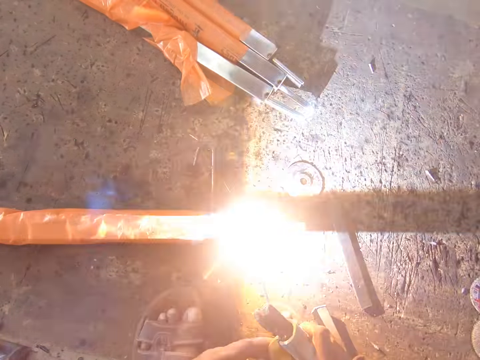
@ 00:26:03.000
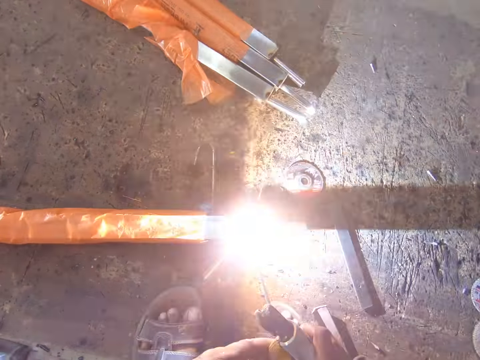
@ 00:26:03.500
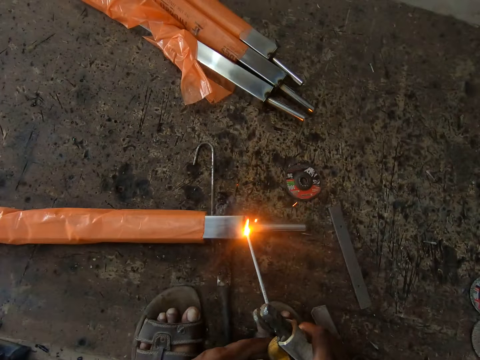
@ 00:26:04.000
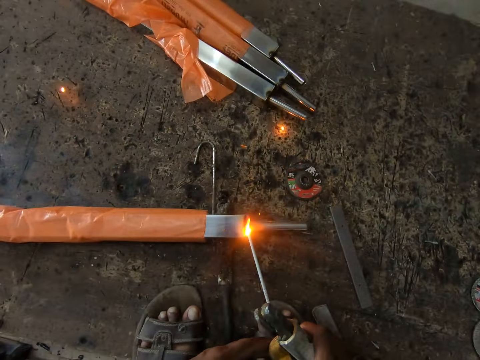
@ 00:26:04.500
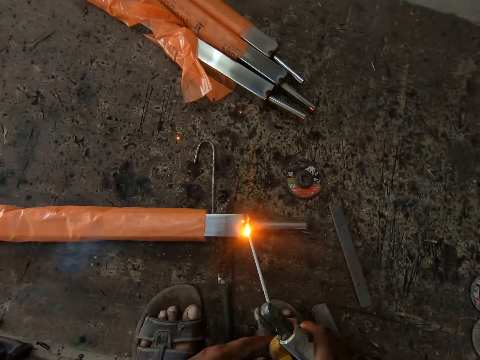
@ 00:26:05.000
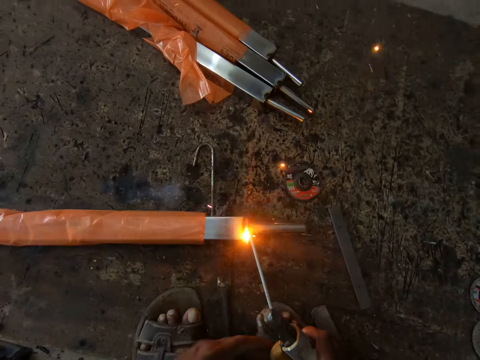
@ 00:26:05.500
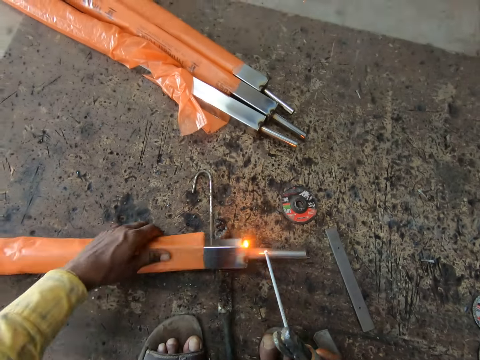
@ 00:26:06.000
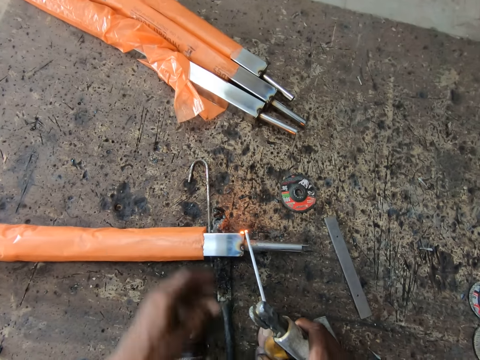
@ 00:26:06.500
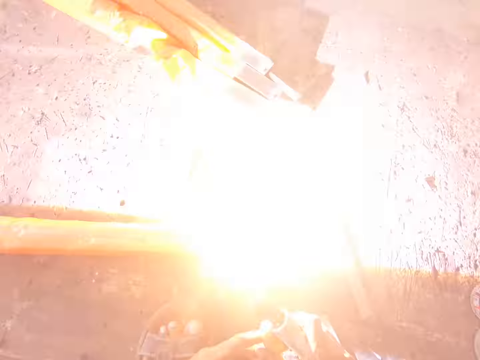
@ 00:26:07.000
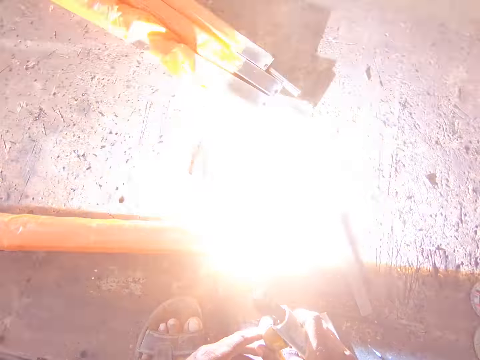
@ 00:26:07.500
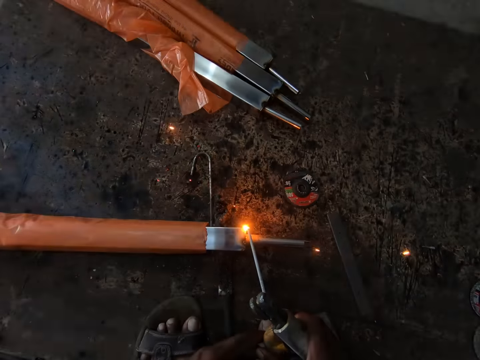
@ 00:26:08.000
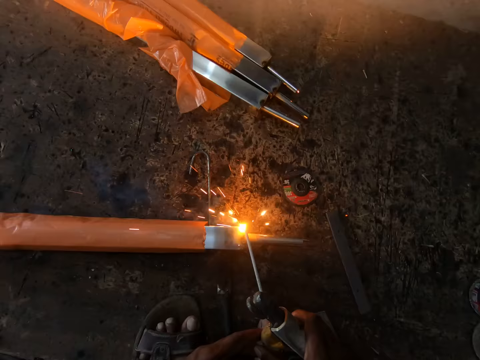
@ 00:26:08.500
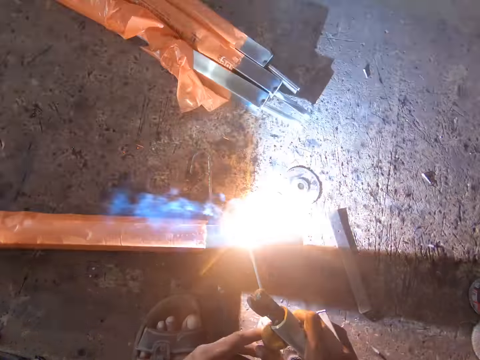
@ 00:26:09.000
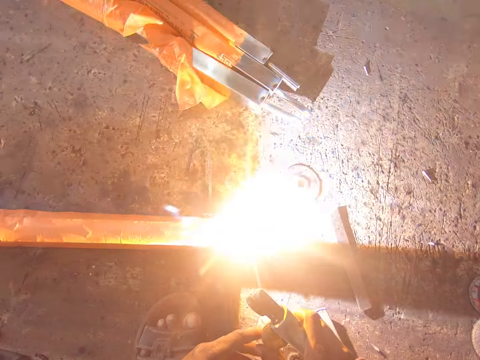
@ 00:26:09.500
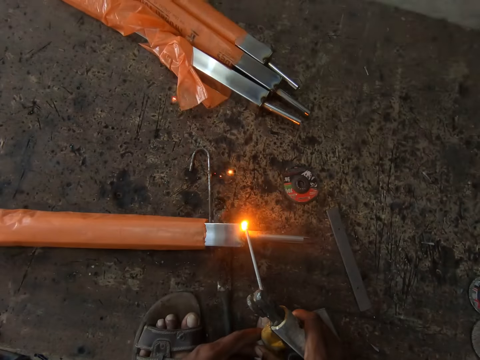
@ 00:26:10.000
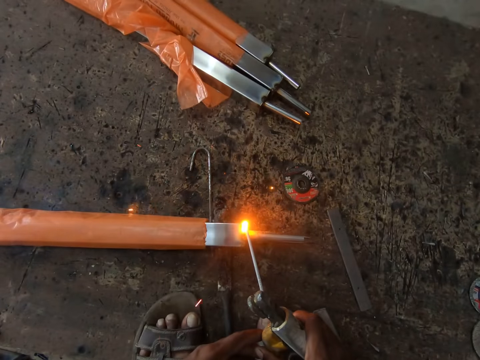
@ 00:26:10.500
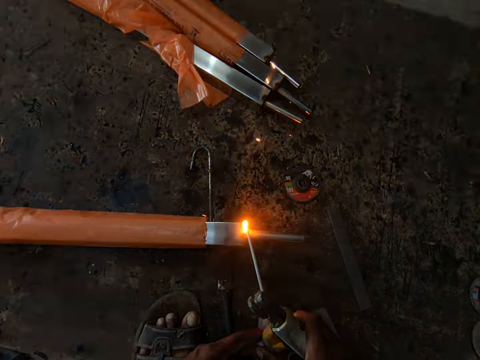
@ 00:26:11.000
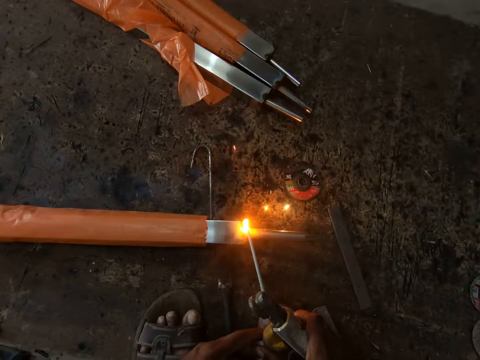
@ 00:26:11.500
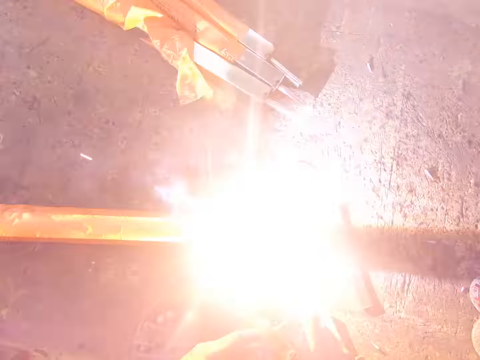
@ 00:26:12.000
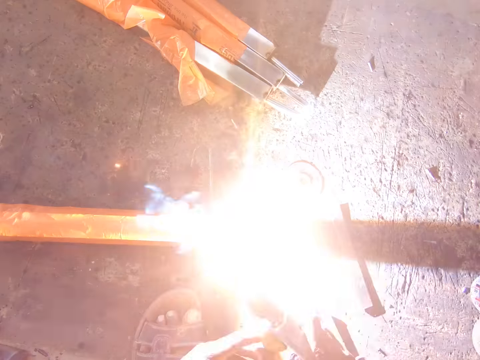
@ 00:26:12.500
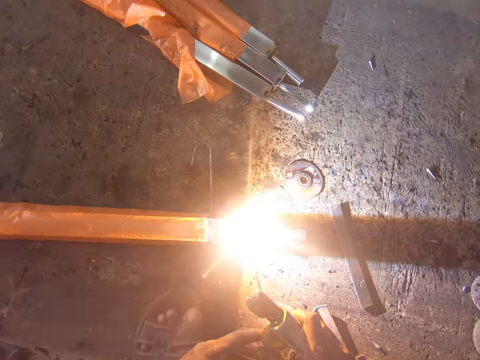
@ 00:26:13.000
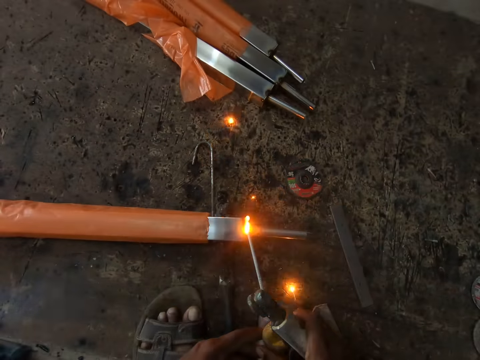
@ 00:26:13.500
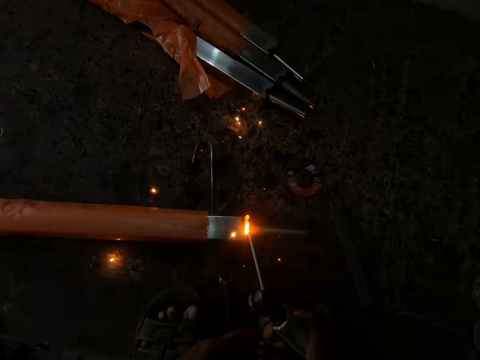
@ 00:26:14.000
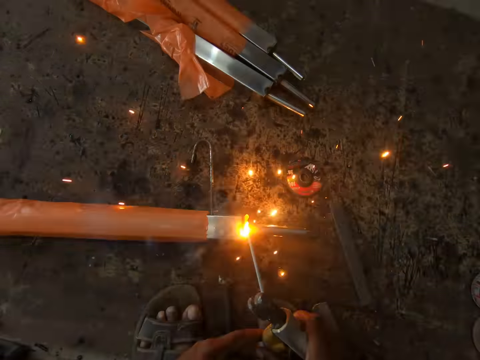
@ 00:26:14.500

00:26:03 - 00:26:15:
The camera wearer turns a metal rod. They weld the metal rod.

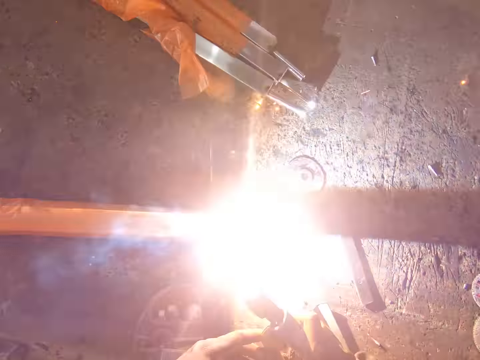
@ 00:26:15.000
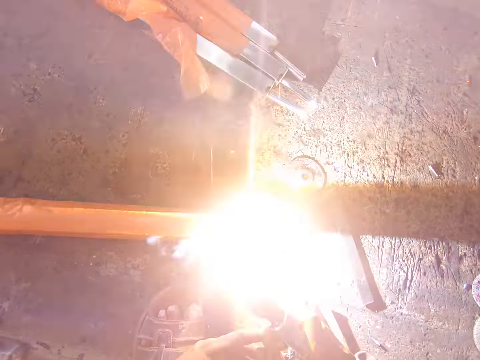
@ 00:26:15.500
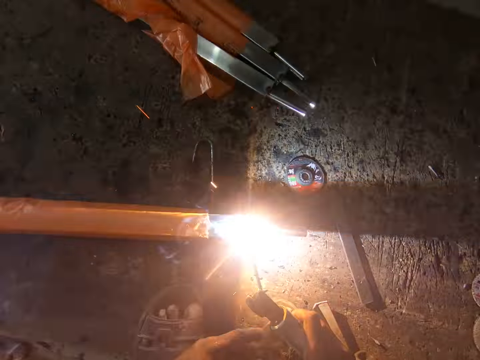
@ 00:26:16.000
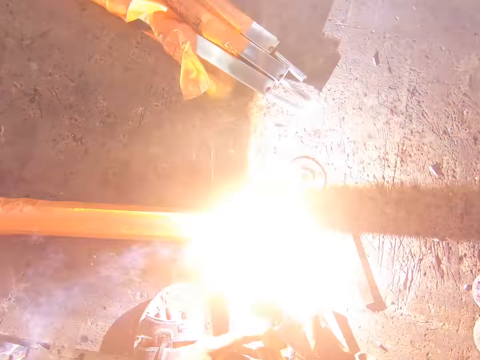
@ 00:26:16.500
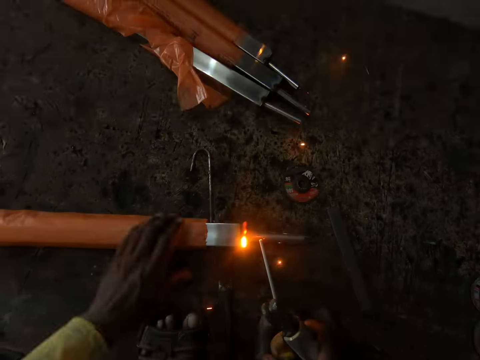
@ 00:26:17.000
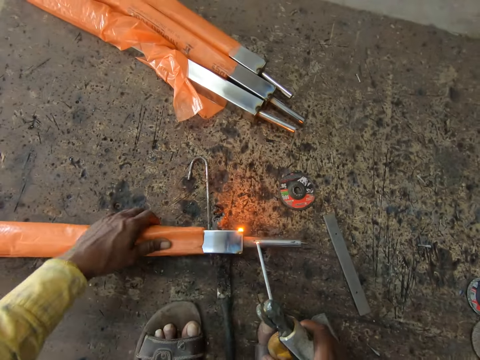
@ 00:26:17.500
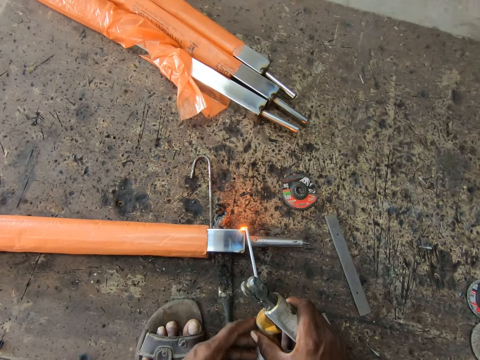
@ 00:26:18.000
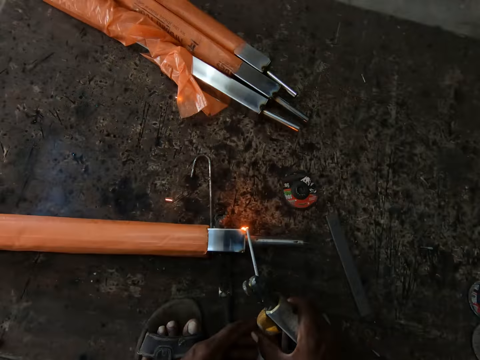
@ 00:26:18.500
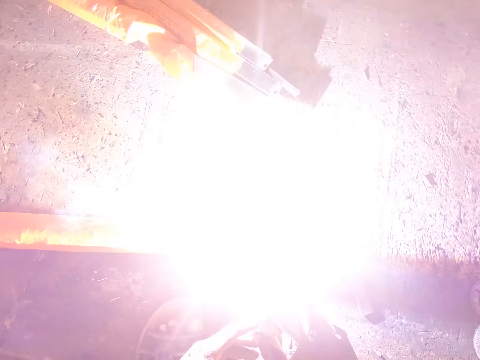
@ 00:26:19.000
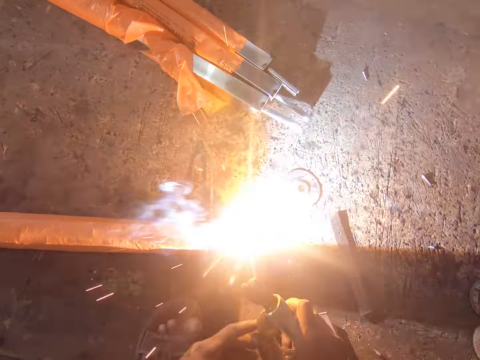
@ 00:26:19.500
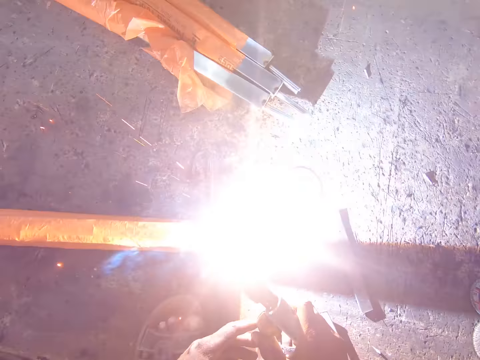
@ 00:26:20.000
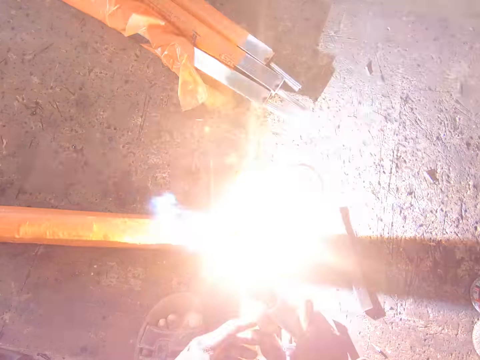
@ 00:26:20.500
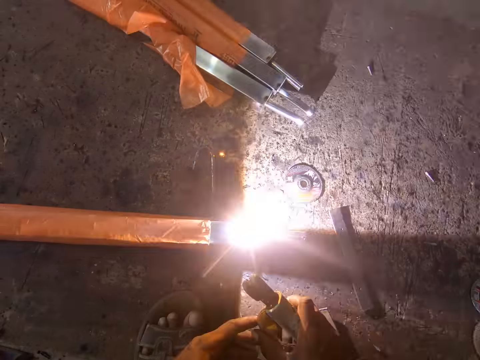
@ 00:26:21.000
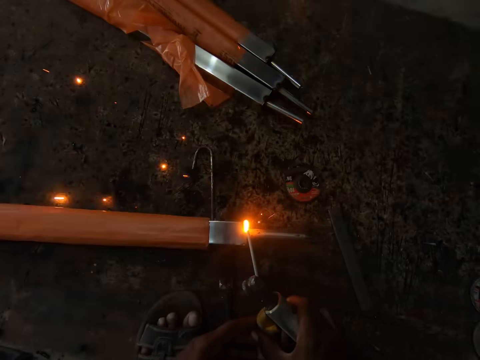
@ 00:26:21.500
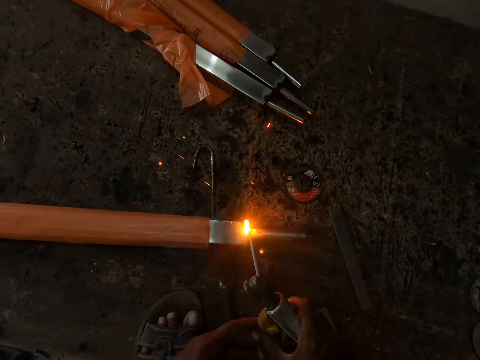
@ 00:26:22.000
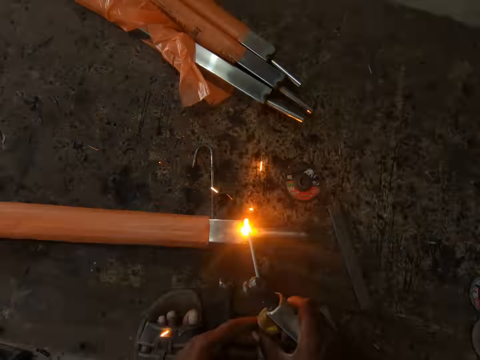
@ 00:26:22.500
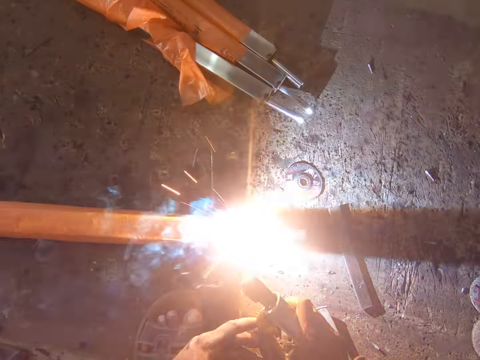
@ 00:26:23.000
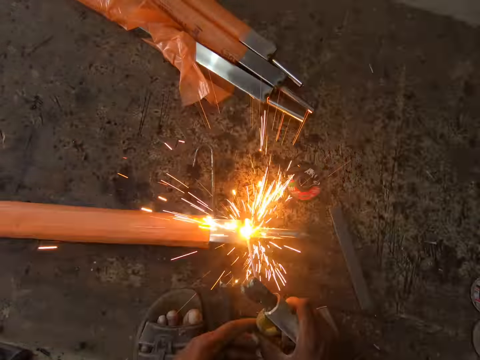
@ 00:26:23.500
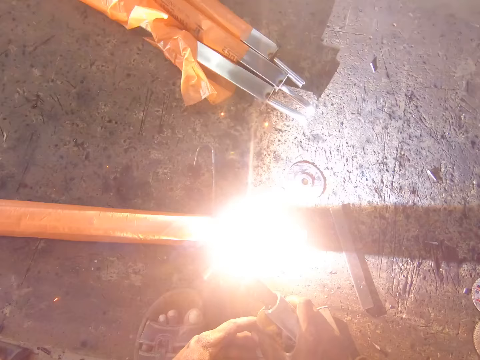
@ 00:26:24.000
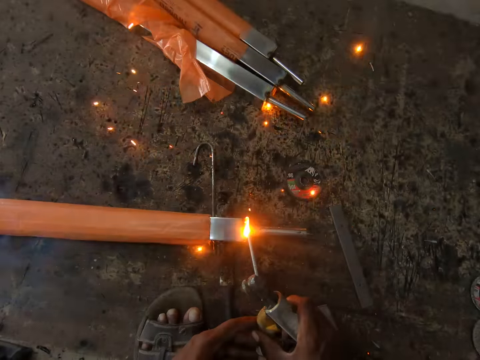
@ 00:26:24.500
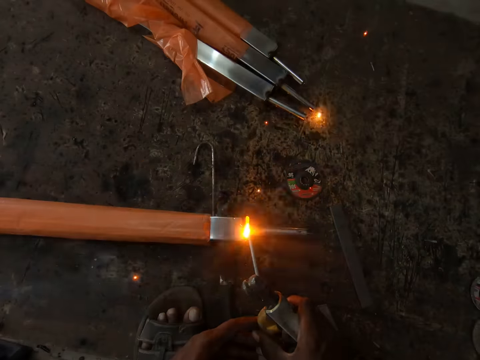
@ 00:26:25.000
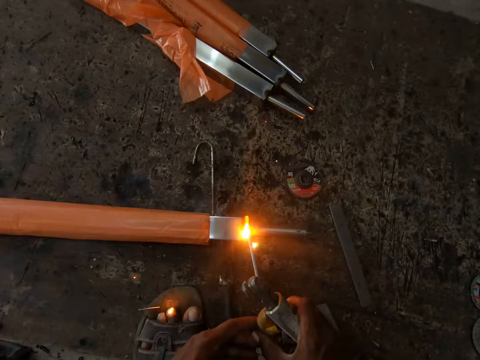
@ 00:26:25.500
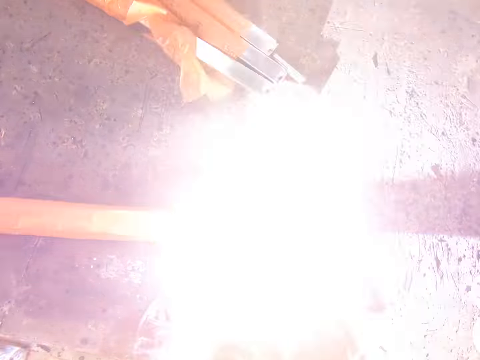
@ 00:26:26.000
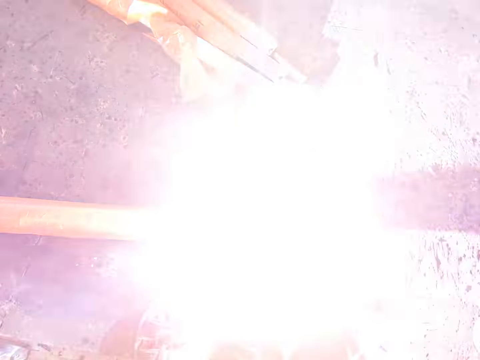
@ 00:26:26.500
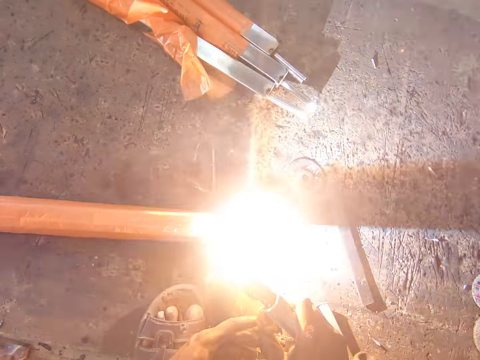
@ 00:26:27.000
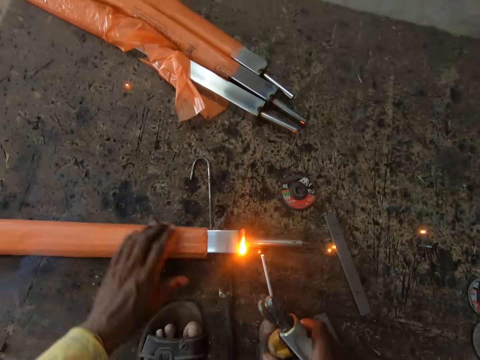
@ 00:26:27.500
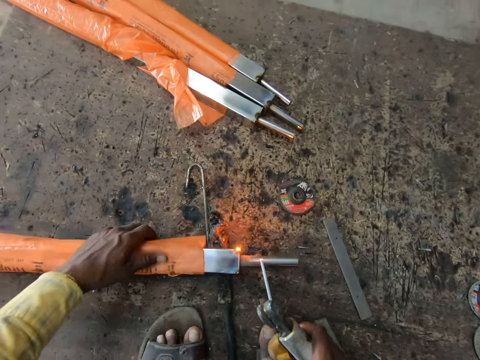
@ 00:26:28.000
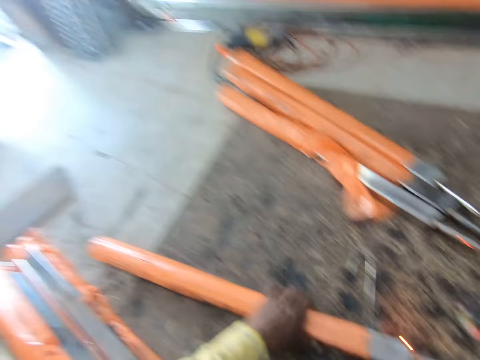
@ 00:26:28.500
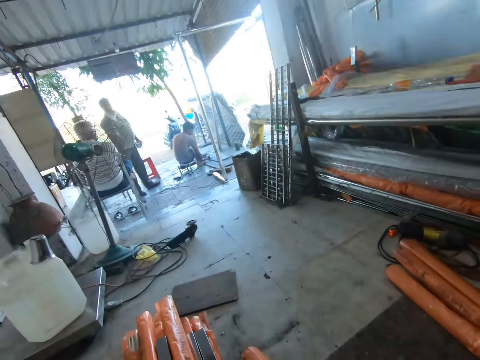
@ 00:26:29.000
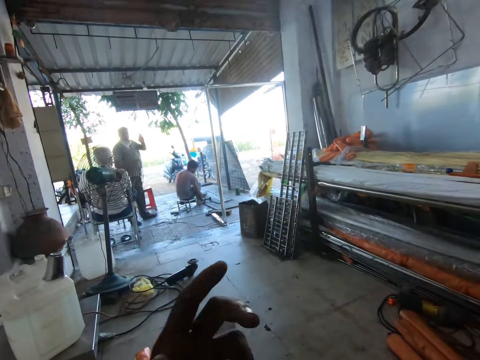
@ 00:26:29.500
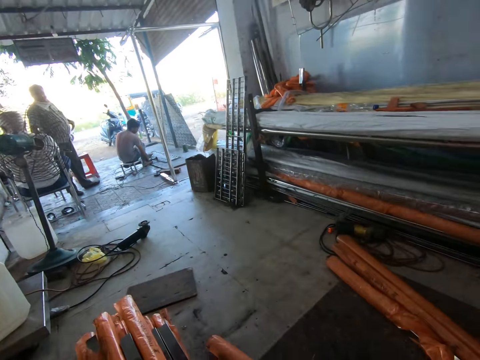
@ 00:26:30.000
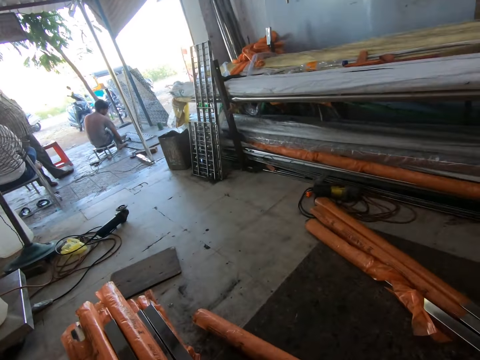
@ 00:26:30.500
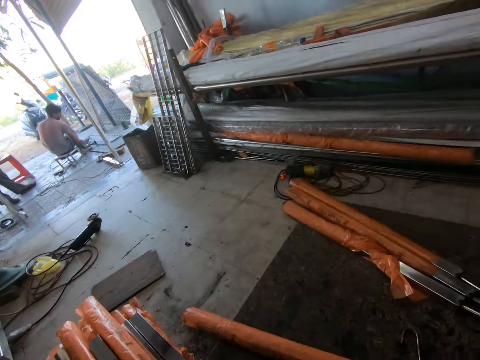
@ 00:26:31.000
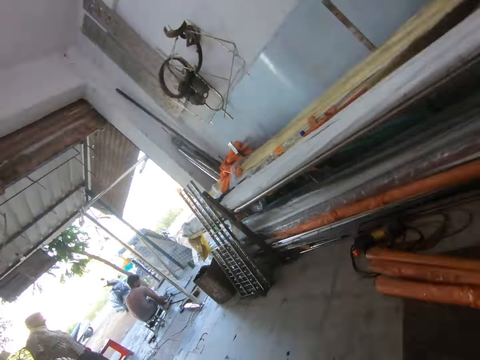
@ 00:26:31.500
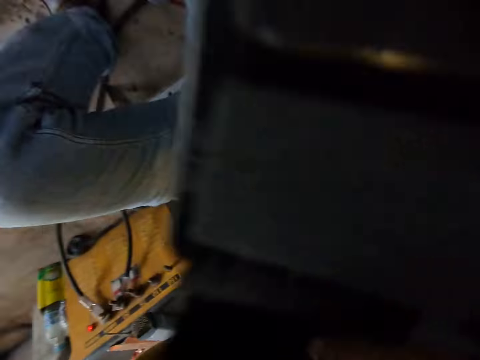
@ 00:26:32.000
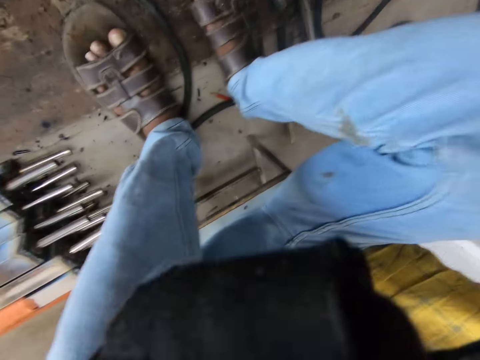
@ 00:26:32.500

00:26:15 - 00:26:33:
The camera wearer turns the metal rod. They weld the metal rod. They turn the metal rod. They move the hand. They speak to a man.
